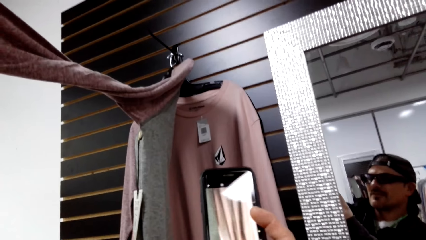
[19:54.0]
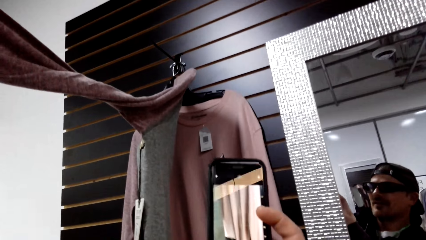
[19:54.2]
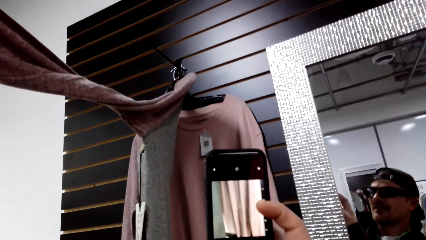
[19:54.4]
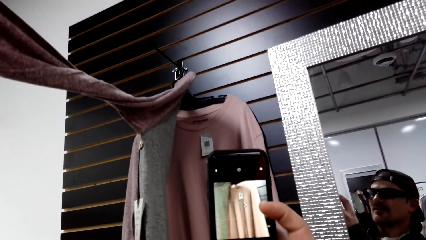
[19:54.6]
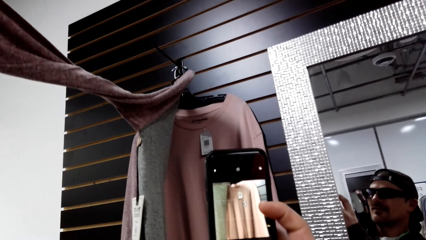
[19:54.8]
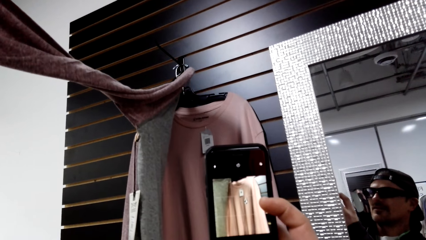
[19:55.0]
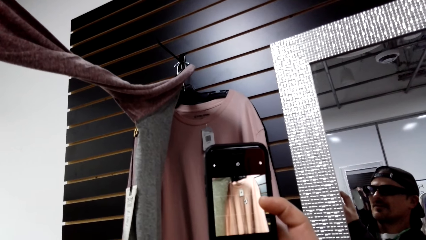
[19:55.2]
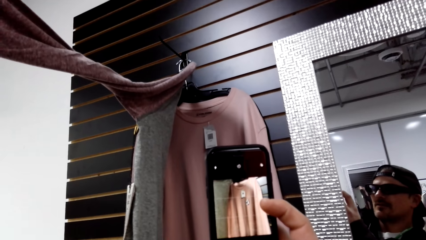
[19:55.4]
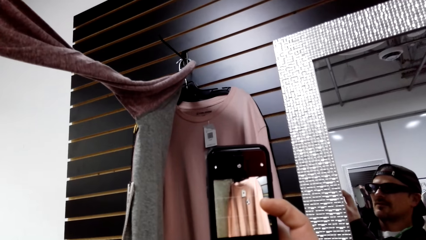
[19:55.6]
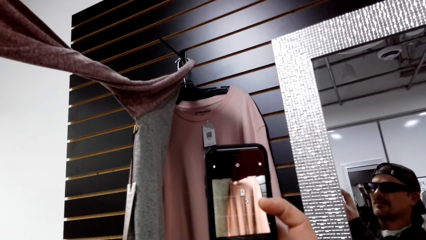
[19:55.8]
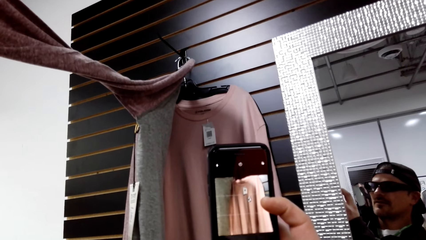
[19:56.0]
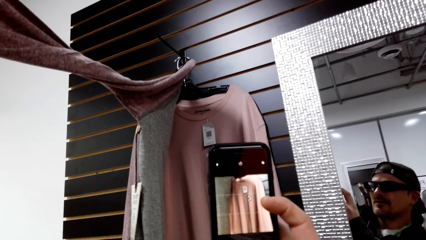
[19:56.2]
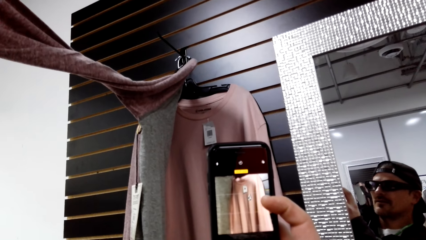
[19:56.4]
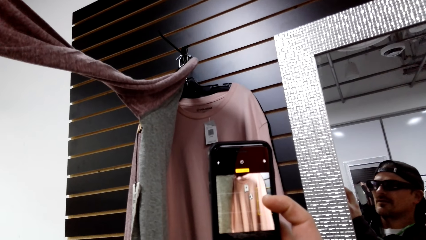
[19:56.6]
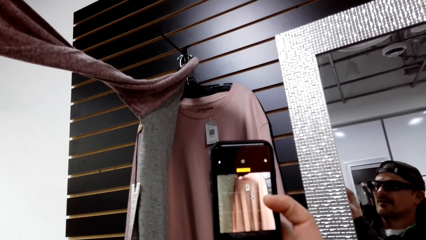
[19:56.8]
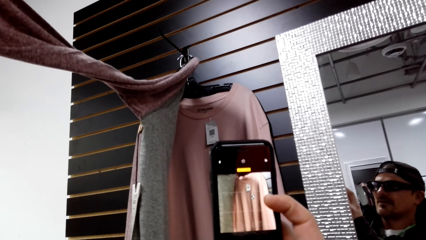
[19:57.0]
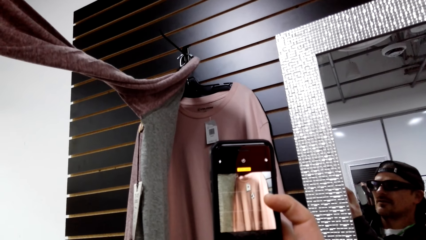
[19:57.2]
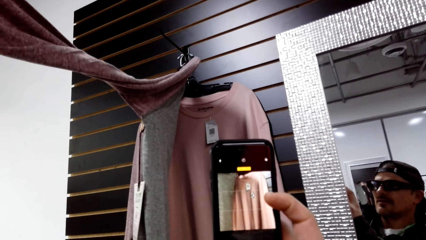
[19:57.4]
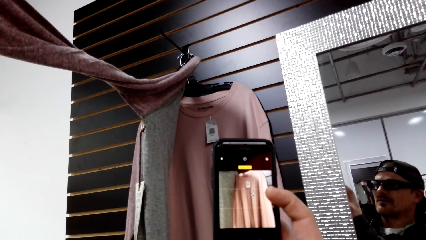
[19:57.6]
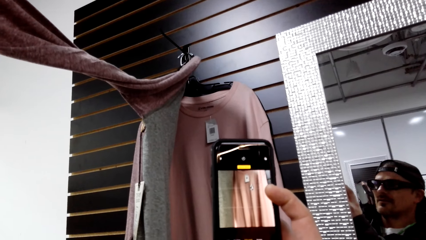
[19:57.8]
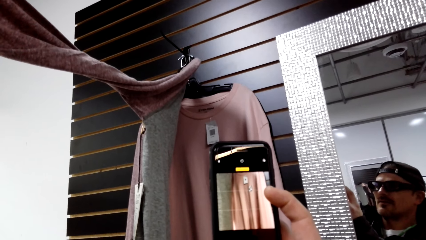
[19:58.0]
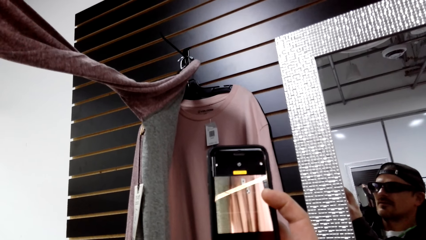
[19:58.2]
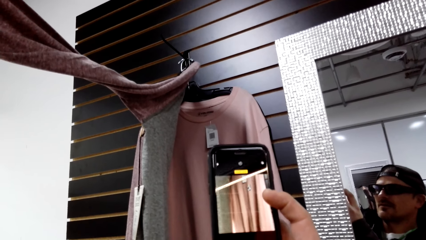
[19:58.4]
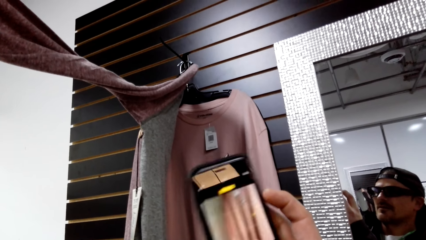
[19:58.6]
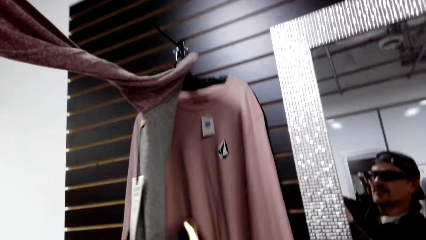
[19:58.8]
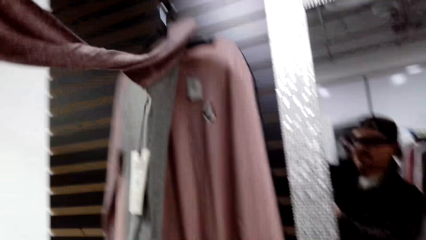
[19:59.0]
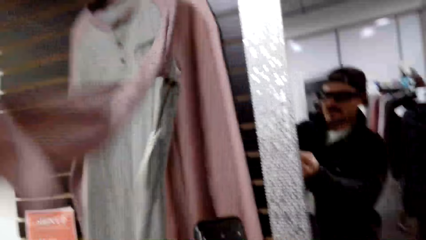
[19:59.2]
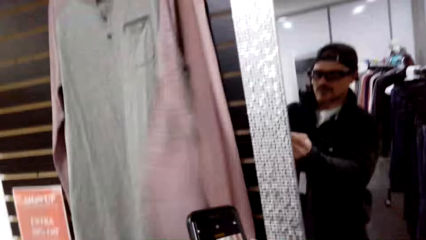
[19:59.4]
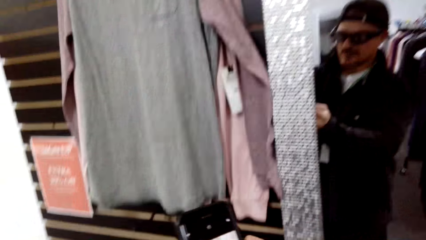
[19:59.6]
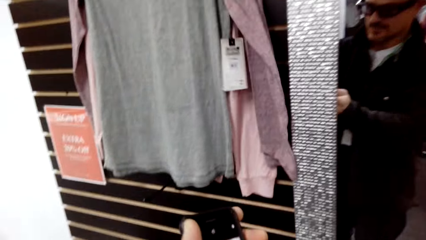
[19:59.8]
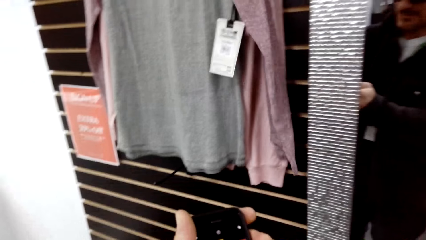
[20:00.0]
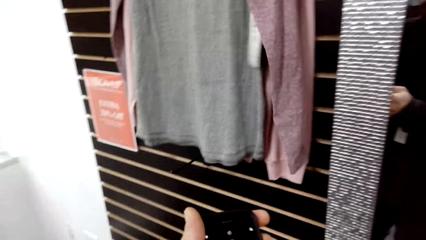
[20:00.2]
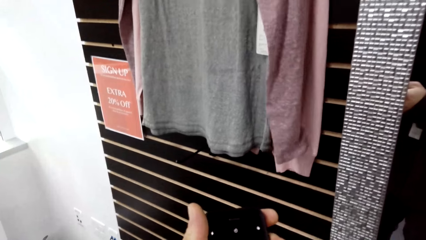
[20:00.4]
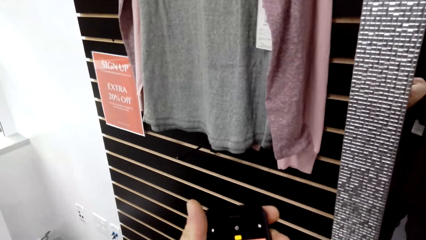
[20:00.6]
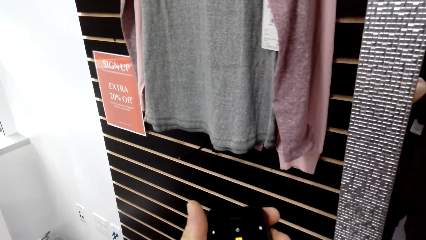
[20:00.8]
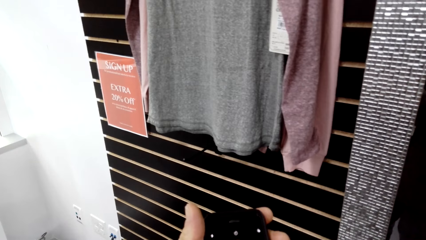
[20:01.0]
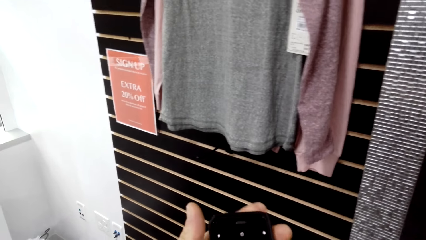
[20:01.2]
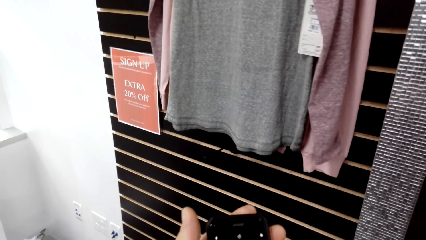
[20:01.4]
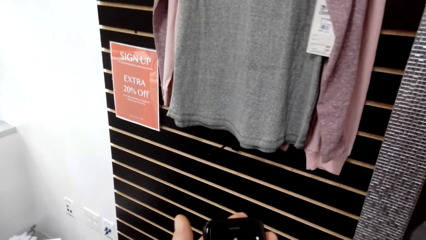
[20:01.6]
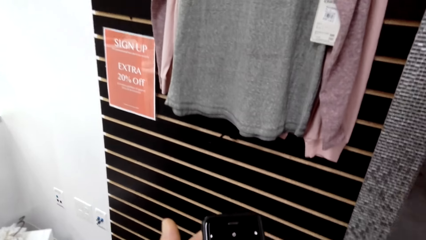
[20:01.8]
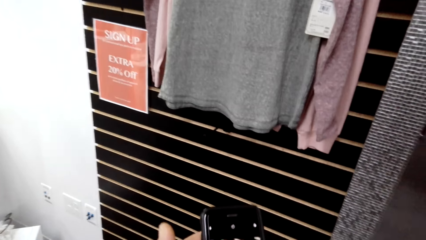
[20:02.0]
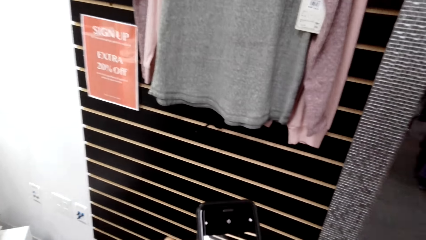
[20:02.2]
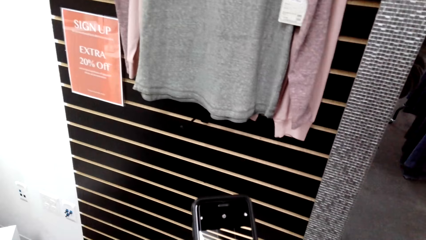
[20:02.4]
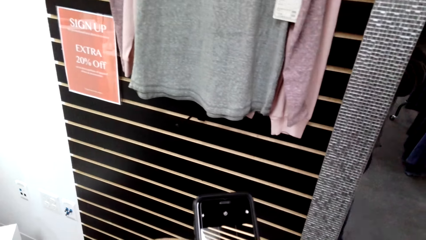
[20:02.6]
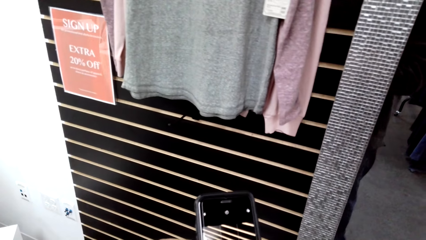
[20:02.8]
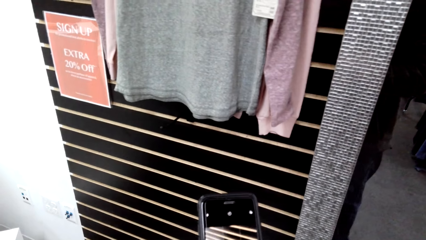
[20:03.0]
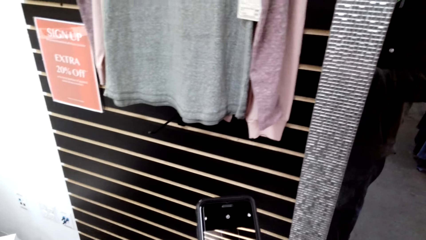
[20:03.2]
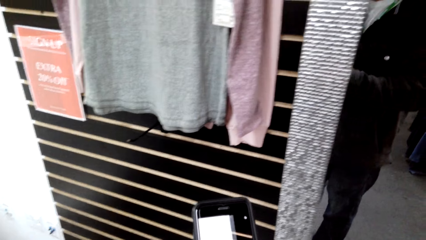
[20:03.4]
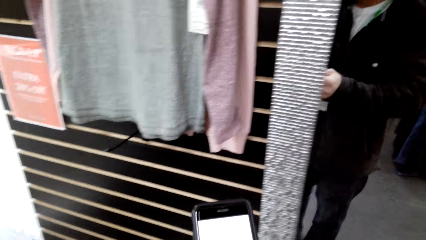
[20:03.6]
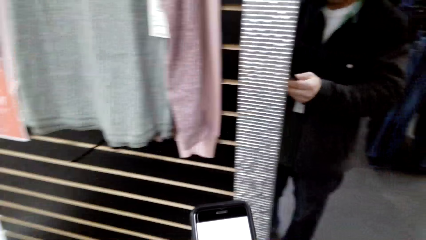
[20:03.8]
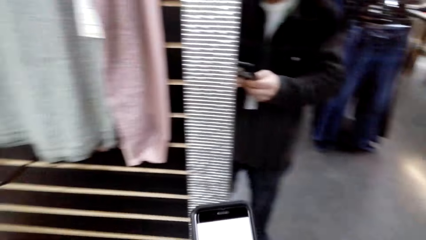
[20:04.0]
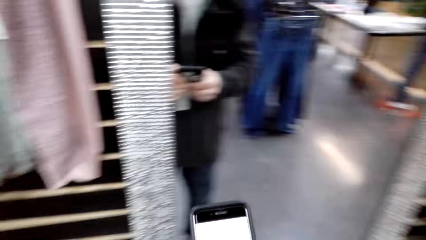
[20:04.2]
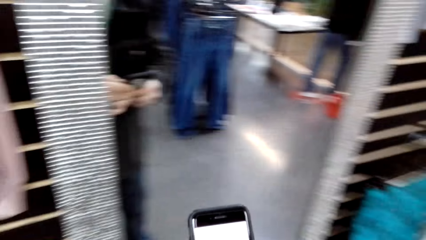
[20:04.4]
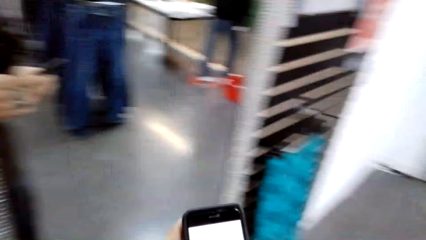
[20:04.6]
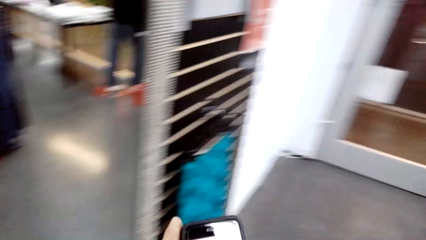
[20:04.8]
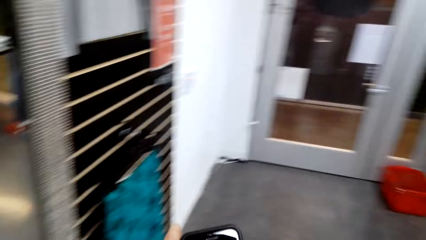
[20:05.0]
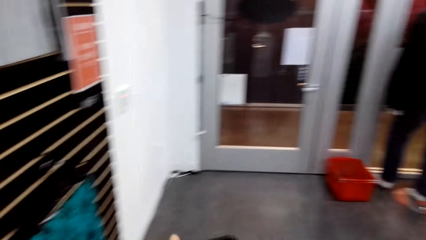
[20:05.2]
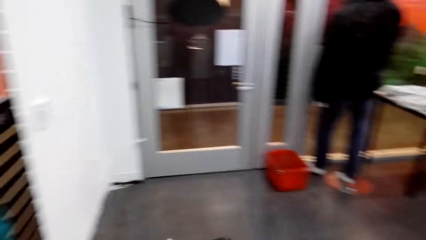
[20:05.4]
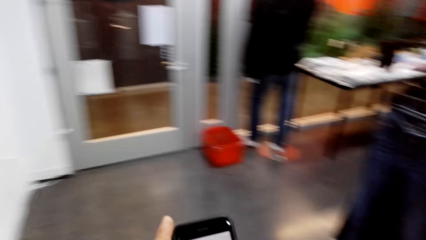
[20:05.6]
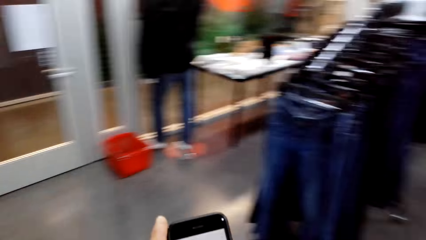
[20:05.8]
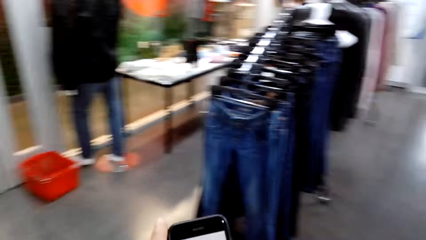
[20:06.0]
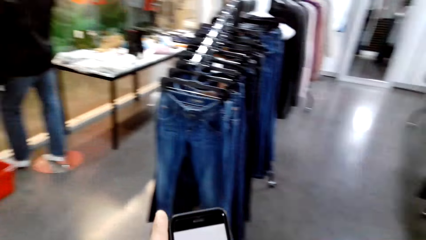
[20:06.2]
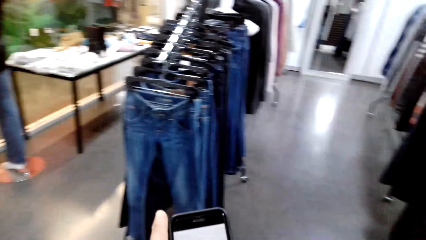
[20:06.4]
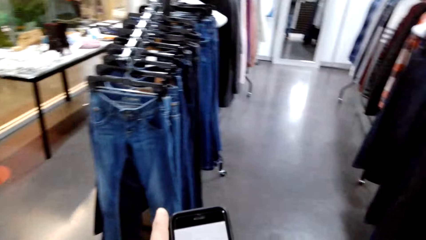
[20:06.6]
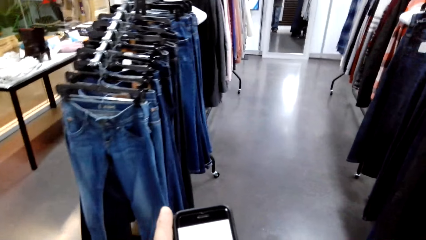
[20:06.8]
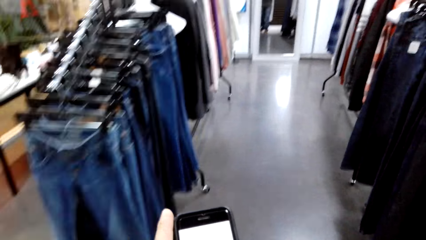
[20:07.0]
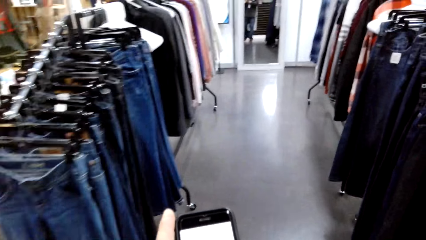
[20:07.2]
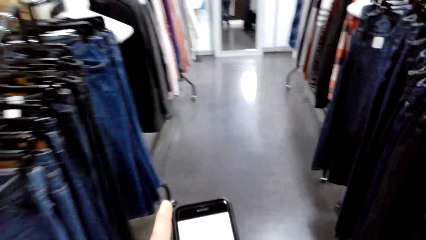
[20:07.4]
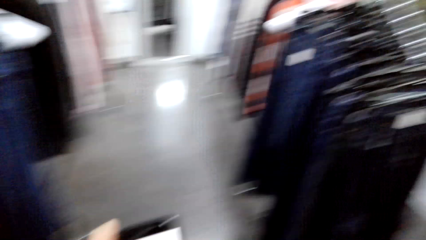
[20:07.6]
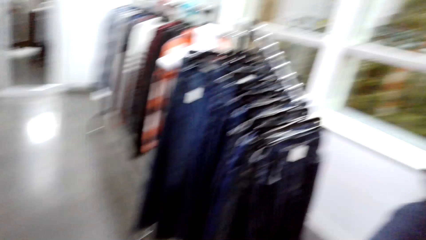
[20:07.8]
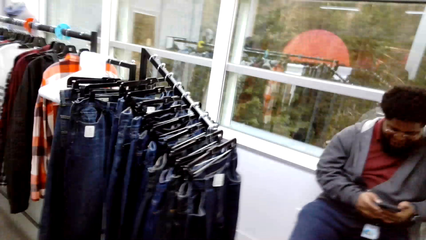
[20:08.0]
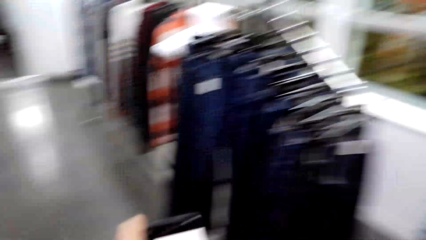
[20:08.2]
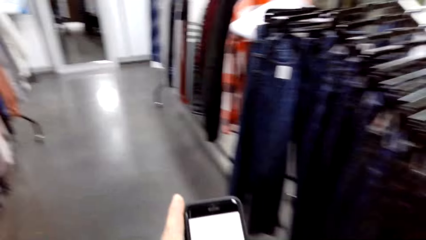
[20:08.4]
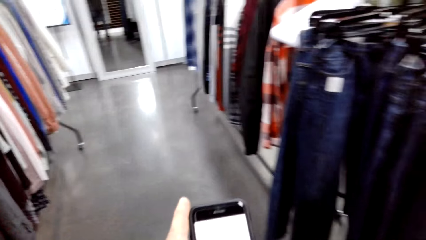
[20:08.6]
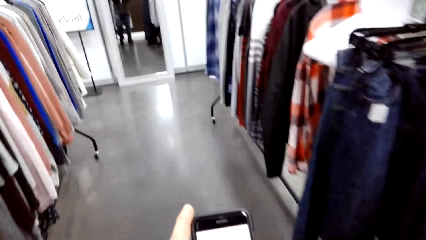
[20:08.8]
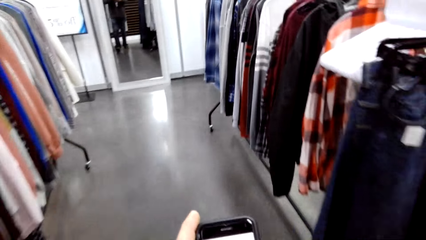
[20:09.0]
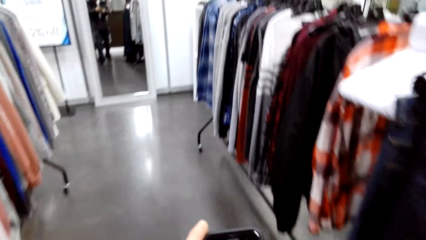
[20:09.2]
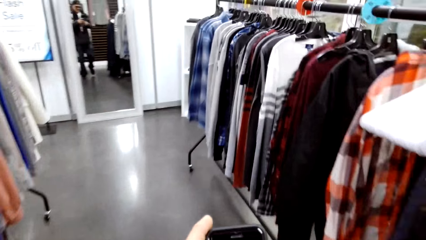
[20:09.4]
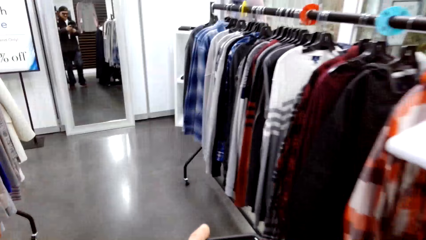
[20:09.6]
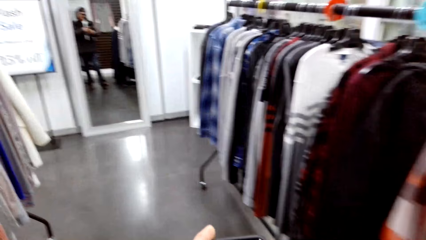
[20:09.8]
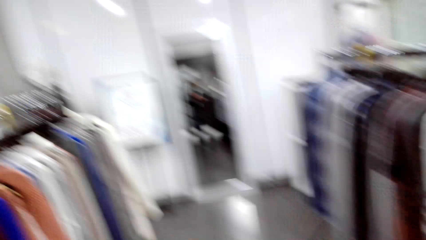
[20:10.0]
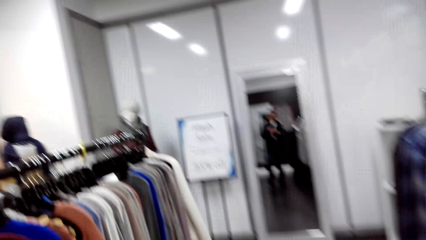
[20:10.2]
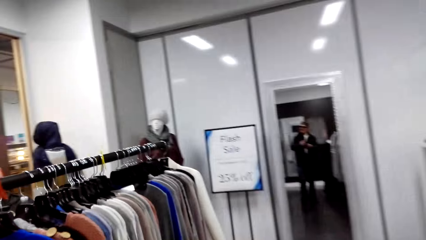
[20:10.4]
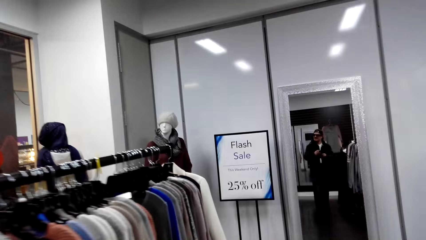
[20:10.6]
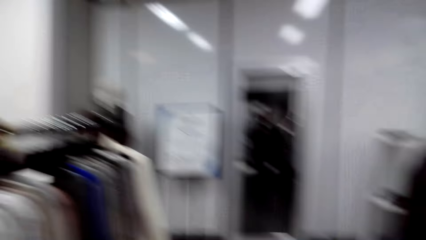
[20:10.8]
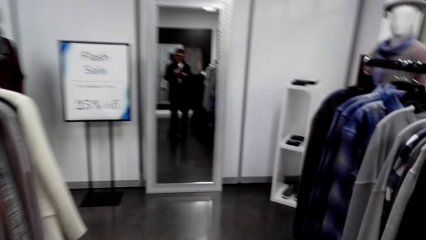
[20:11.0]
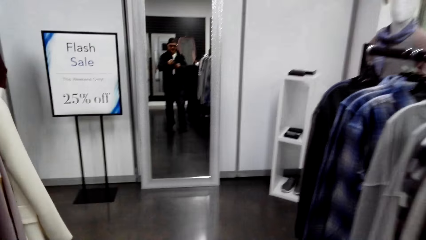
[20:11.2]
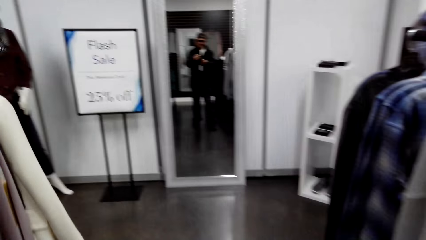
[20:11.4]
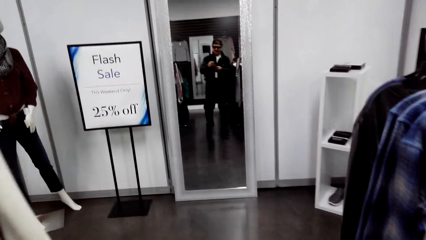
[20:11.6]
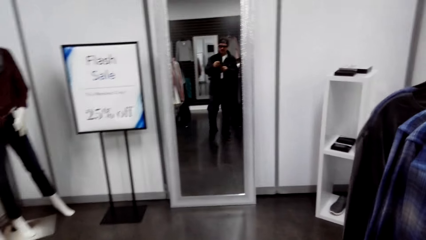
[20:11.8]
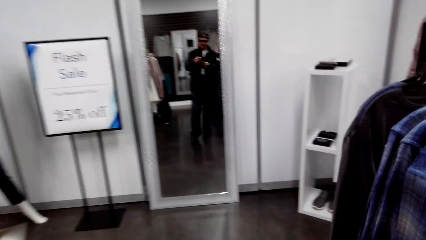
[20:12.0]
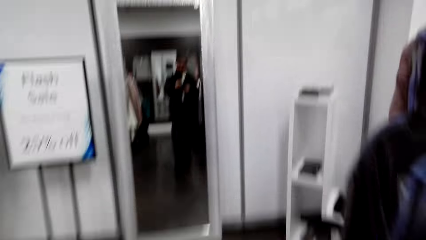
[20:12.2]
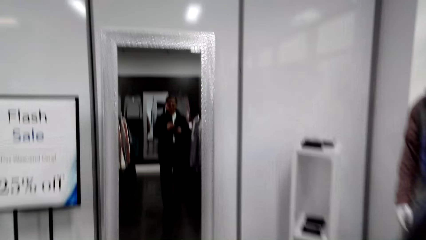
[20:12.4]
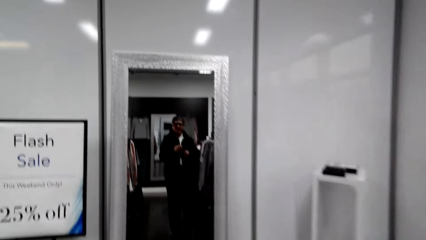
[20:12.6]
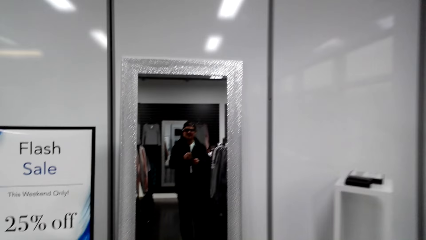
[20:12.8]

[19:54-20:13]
The camera wearer walks around the clothing store.
